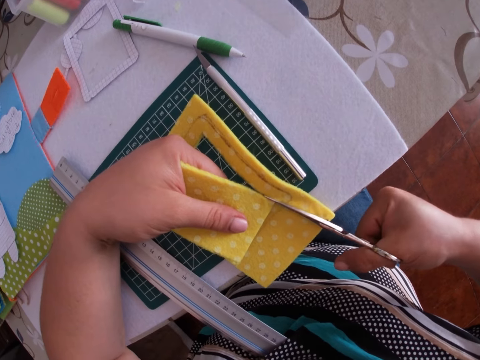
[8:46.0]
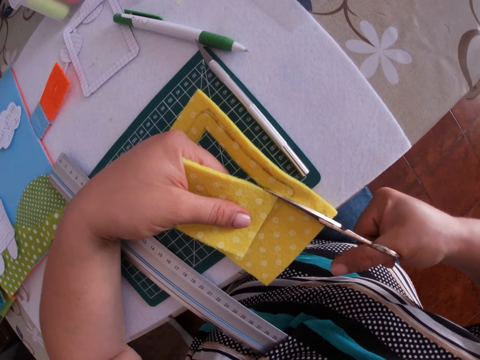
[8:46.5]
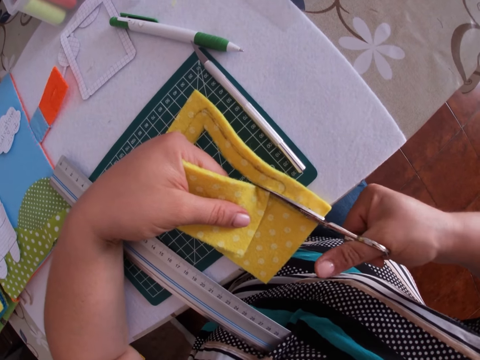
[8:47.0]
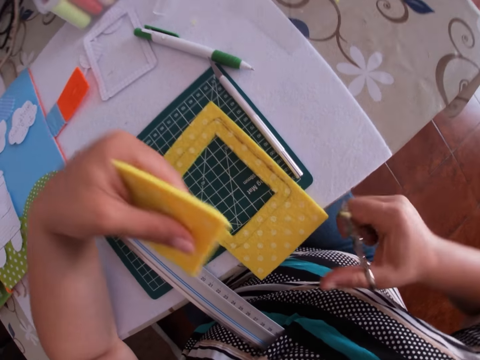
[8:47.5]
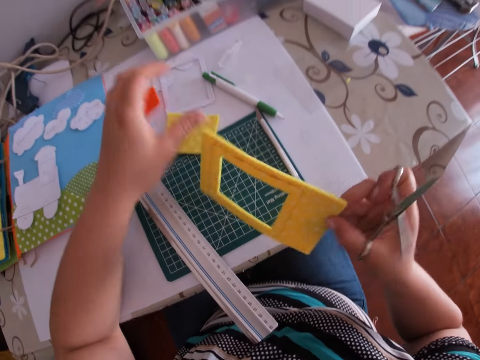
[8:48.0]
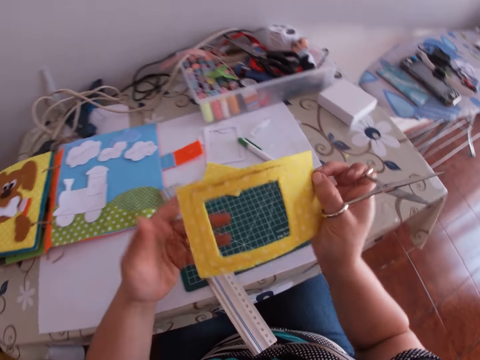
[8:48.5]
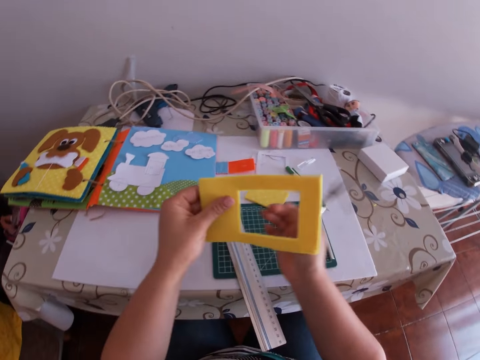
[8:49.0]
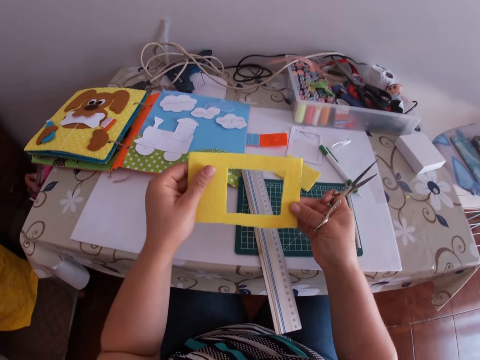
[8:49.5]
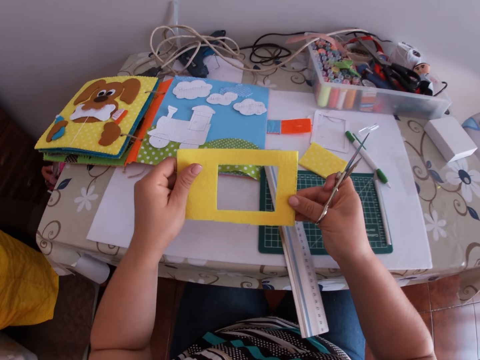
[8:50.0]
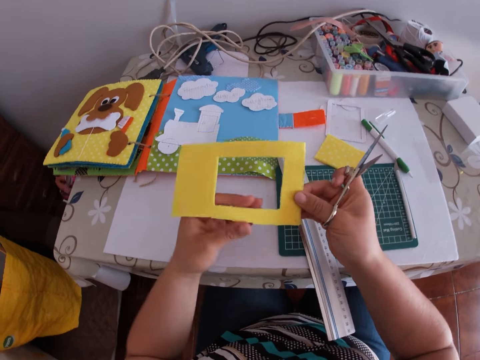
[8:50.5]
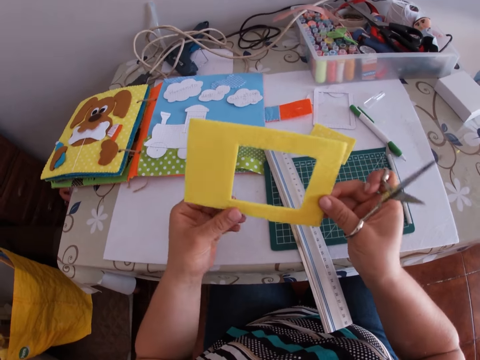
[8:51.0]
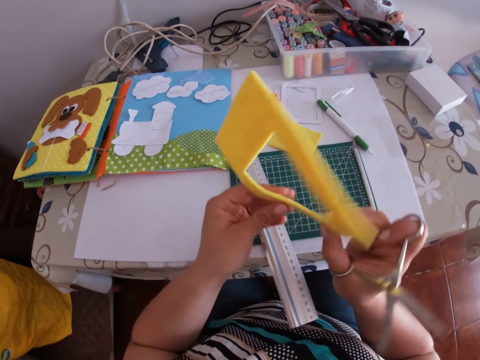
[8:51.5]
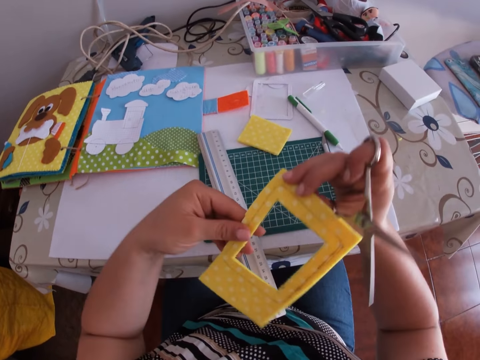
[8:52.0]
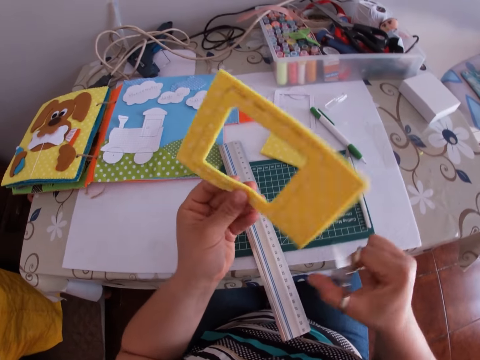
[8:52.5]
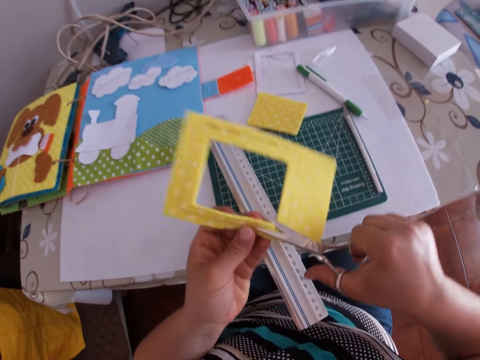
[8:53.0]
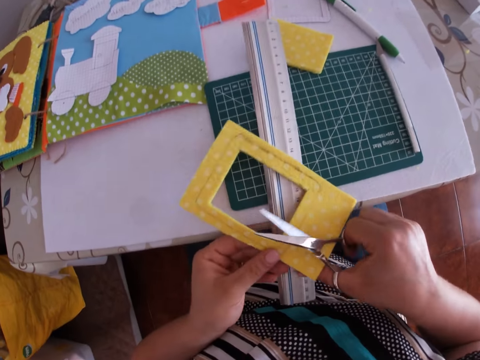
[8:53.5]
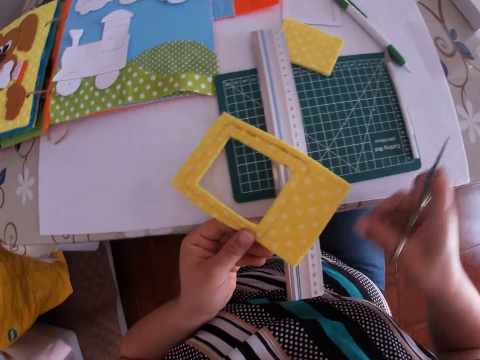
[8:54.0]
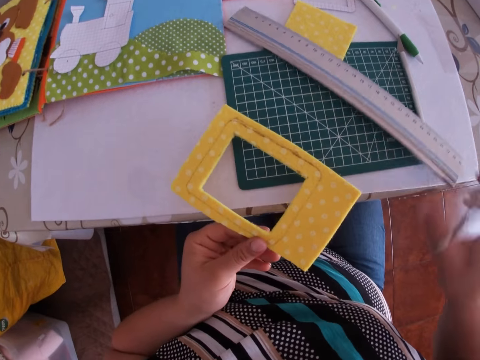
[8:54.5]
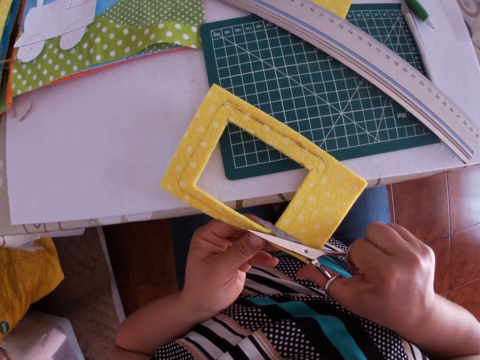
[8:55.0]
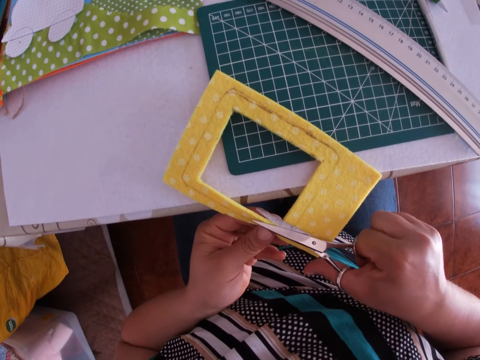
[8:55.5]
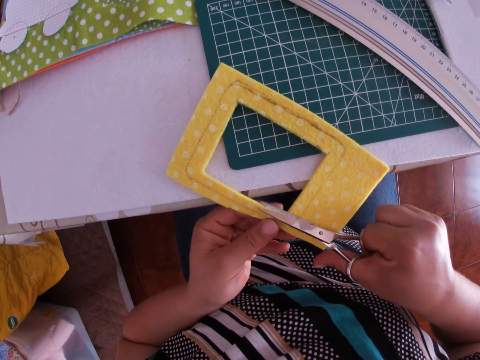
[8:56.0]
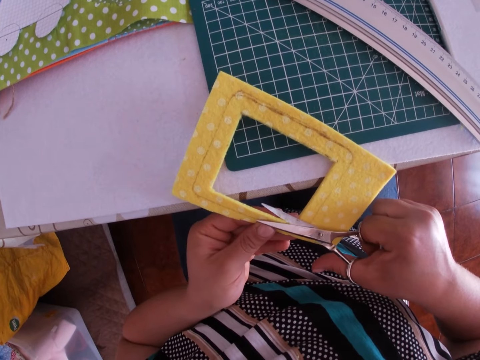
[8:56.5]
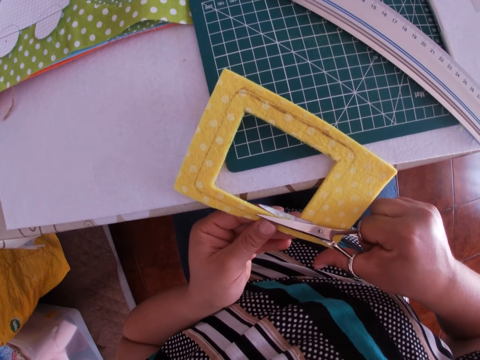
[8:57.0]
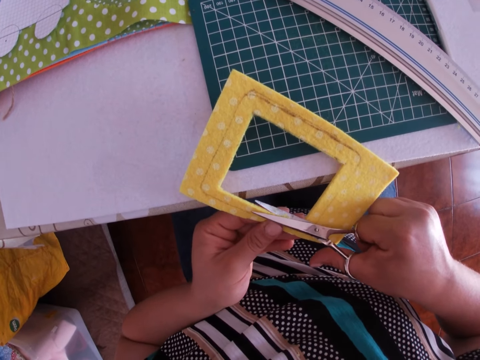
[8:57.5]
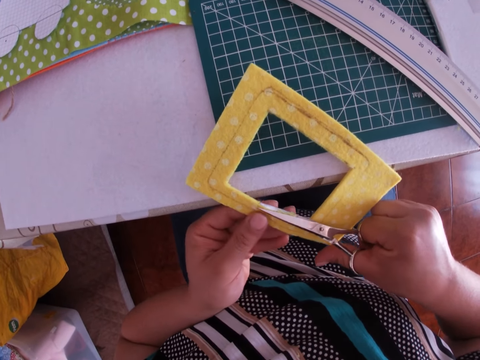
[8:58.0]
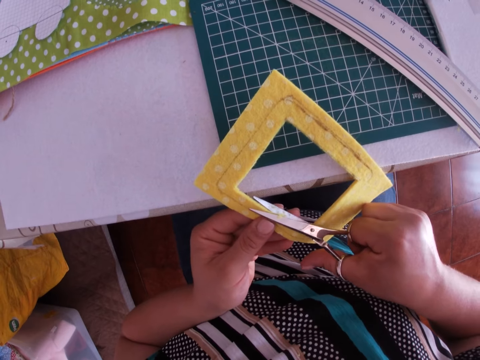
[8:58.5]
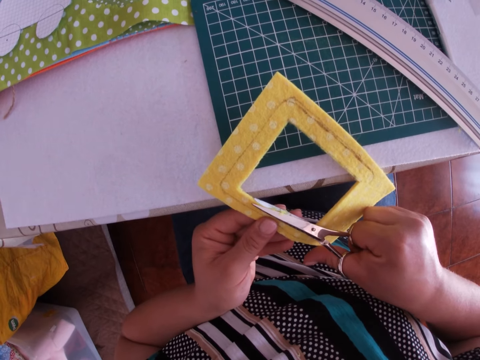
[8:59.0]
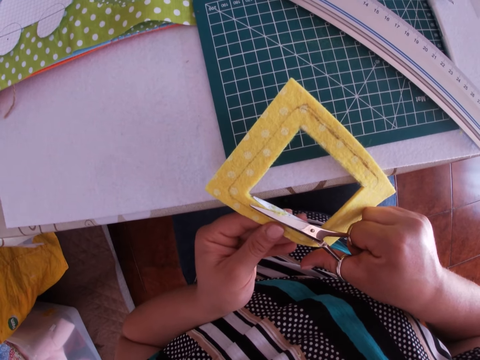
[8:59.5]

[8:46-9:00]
The camera wearer picks the fabric. They move the ruler on the cutting pad. They cut the yellow foam from the table with the other pair of scissors.

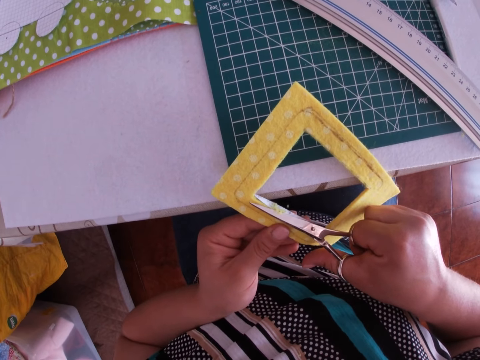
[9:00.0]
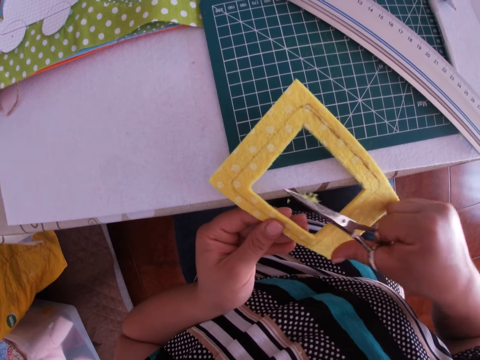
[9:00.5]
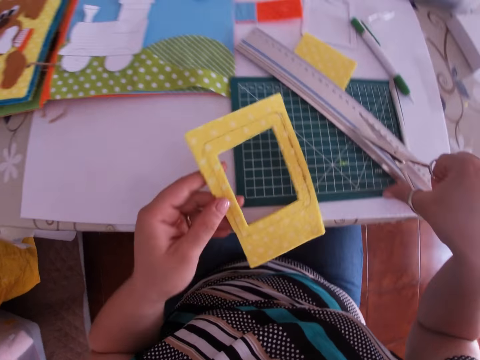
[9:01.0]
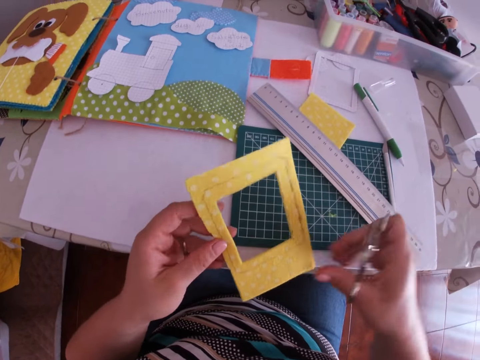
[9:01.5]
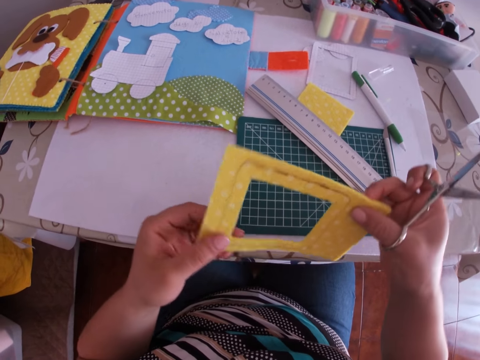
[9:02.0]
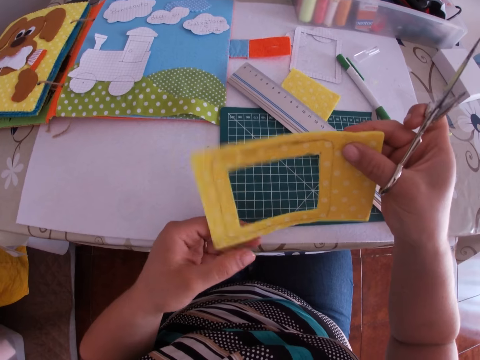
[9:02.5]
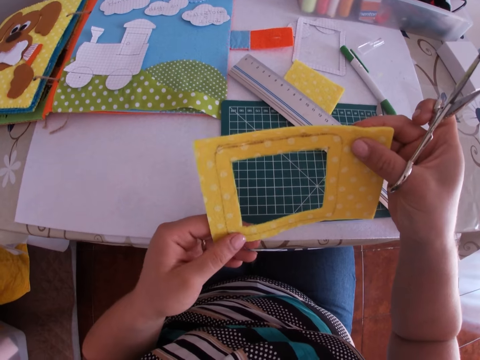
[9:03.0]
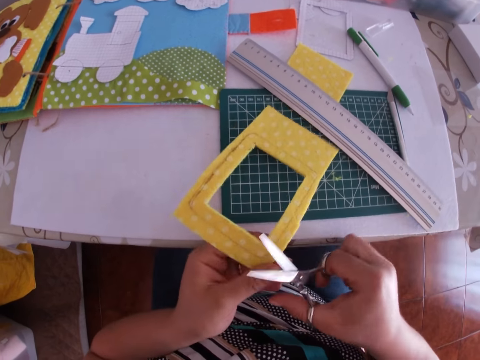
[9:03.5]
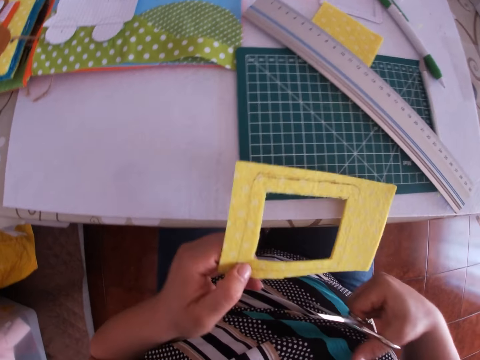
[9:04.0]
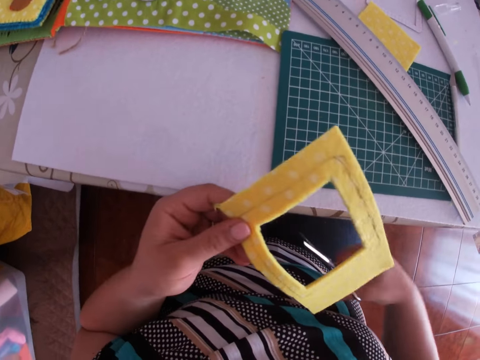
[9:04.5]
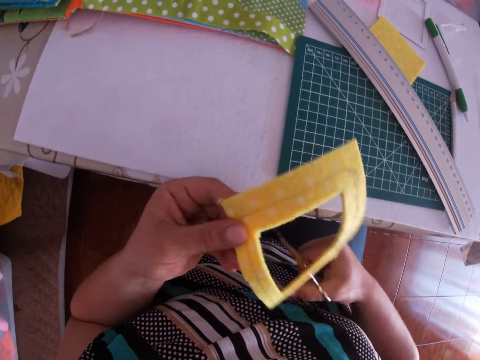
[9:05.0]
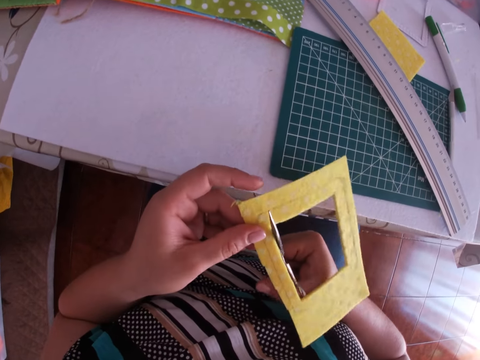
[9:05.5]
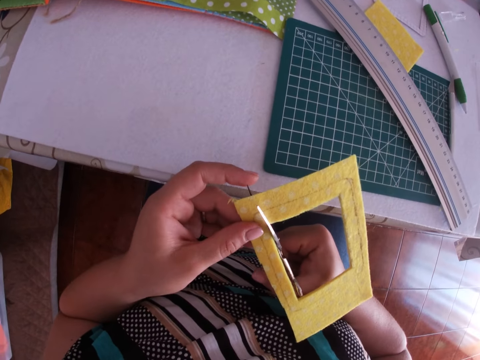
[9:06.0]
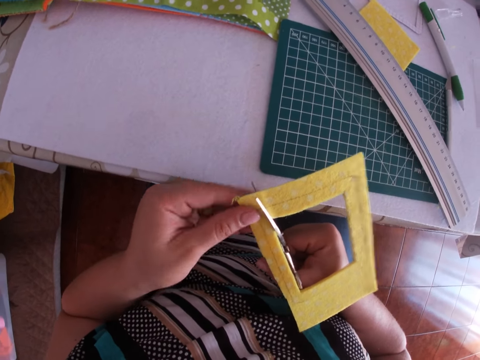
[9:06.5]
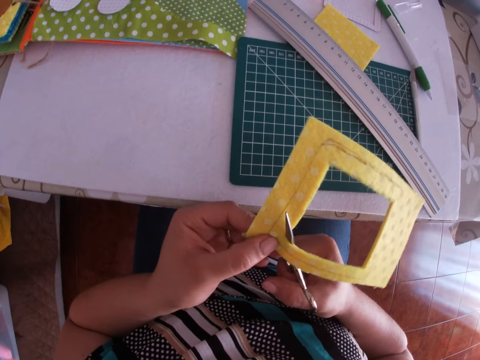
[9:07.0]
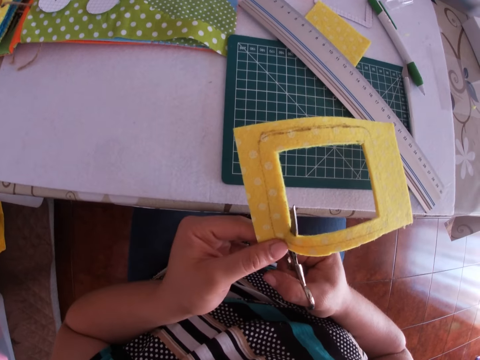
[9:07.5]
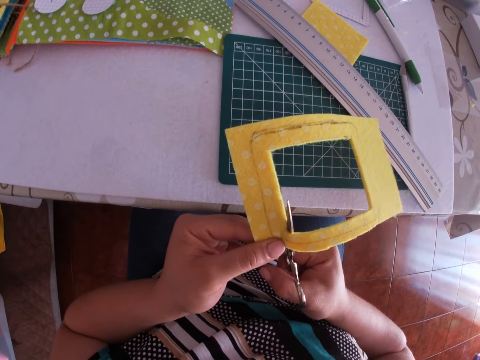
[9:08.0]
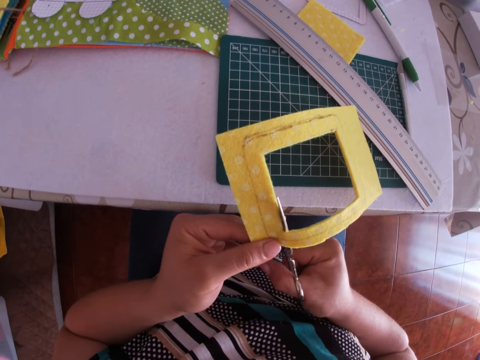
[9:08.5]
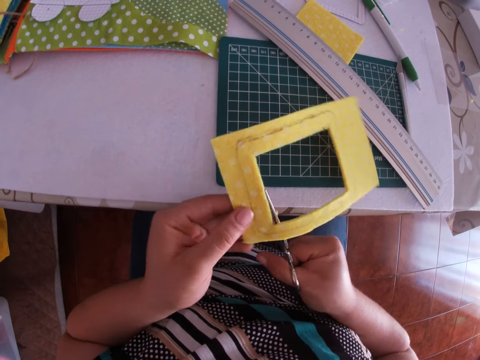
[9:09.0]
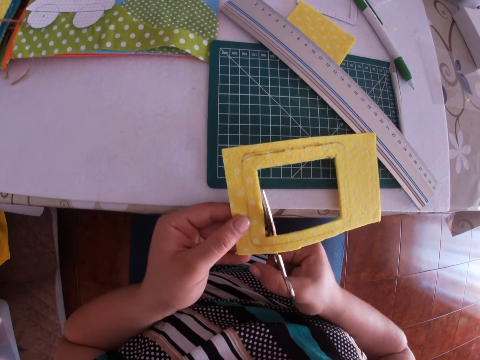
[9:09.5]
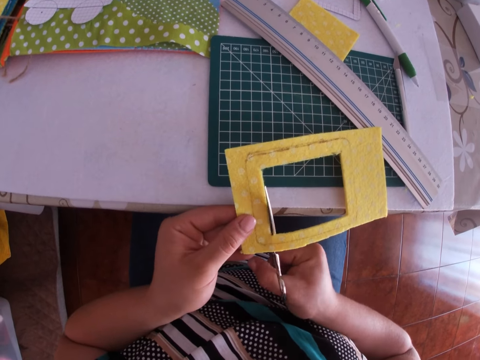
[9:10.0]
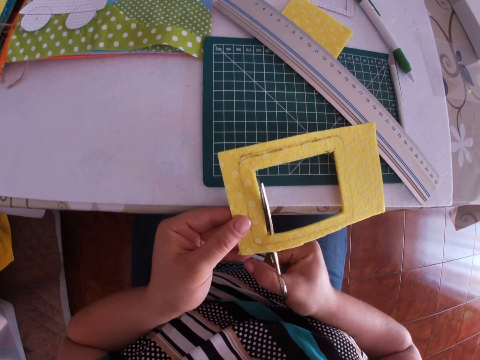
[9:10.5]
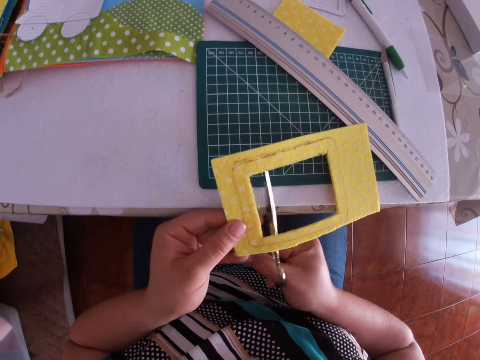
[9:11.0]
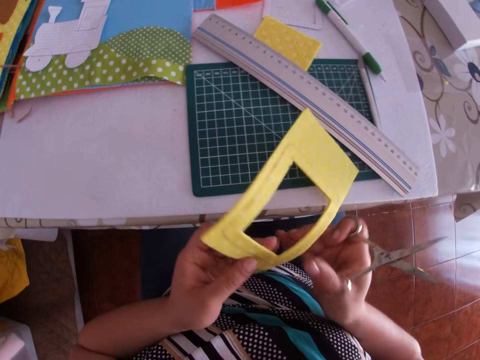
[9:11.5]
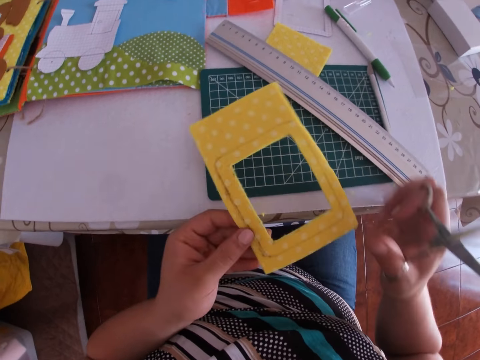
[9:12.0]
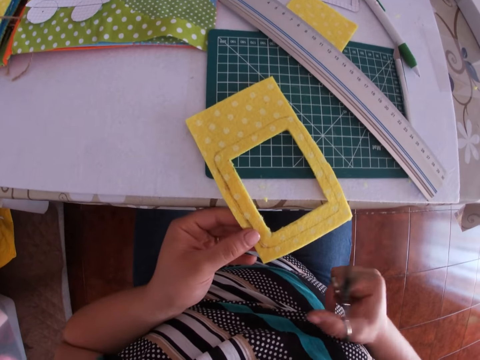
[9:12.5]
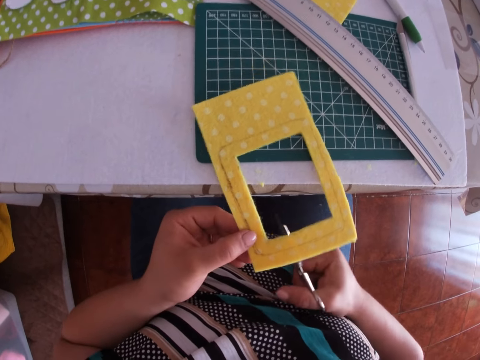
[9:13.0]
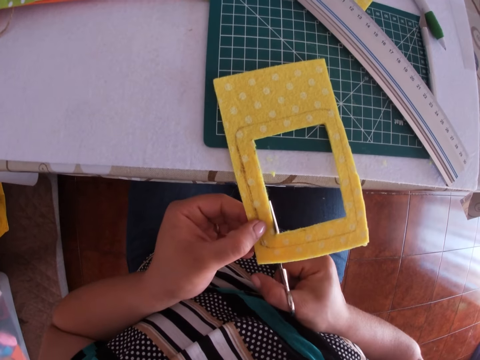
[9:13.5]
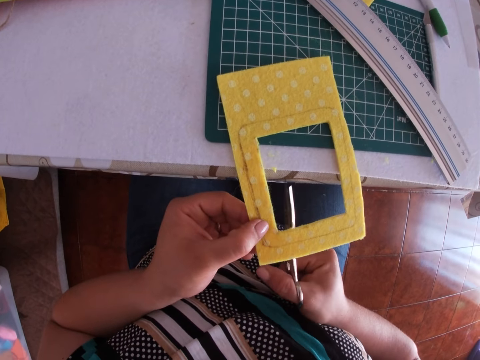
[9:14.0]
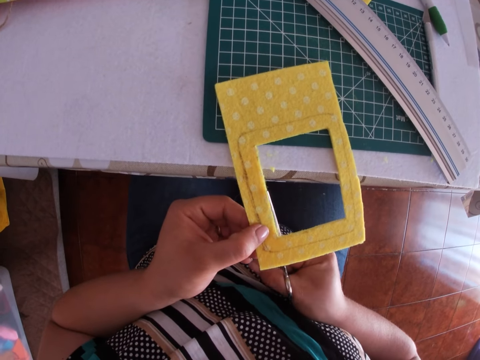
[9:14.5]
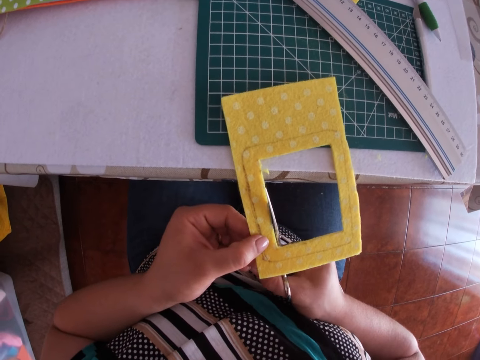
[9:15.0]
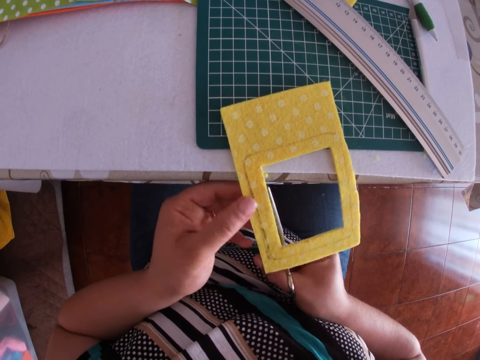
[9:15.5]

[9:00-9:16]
The camera wearer turns the yellow foam sheet. They cut the yellow foam from the table with the other pair of scissors. They turn the yellow foam sheet. They cut the yellow foam from the table with the other pair of scissors.
